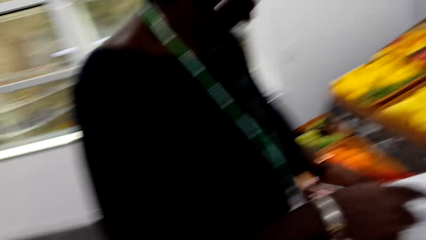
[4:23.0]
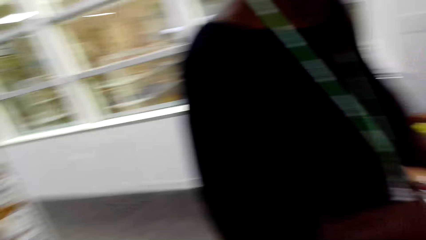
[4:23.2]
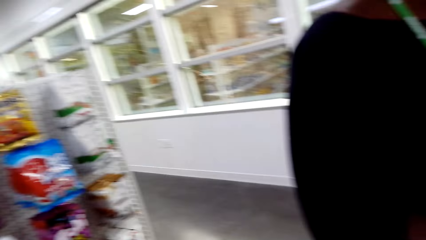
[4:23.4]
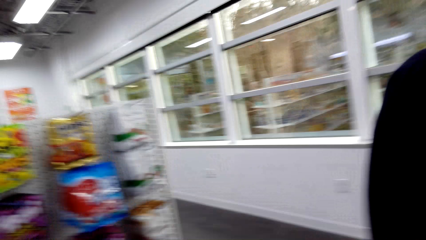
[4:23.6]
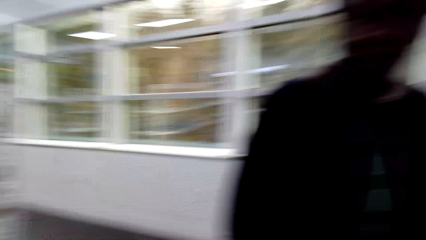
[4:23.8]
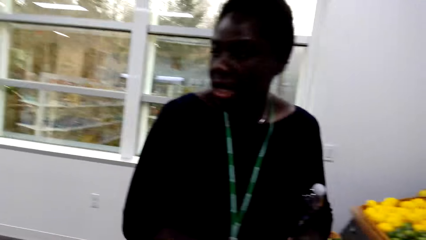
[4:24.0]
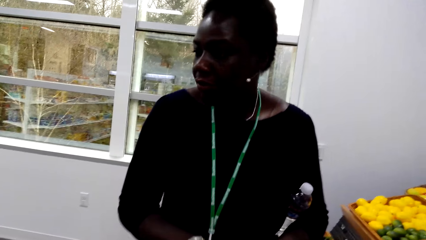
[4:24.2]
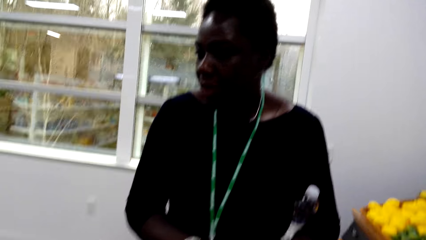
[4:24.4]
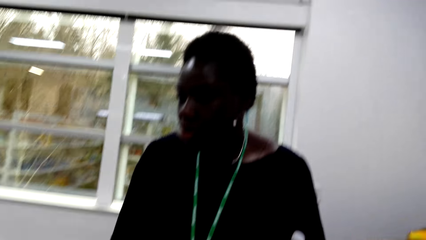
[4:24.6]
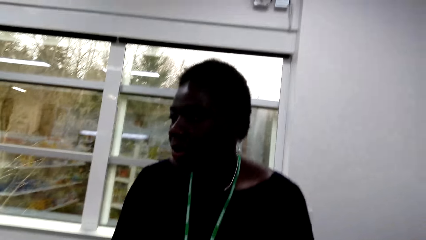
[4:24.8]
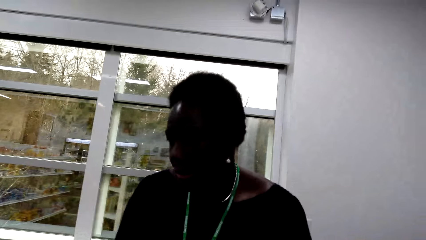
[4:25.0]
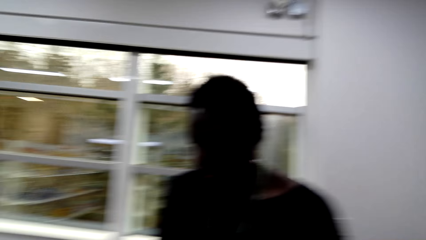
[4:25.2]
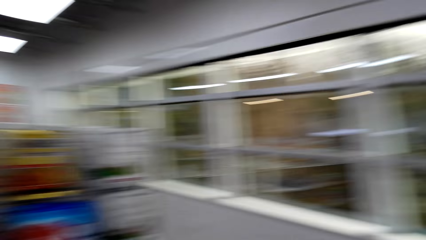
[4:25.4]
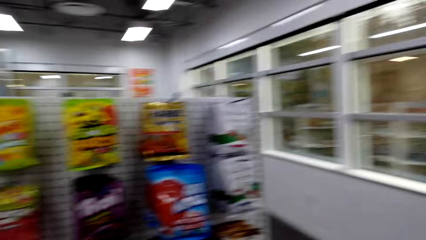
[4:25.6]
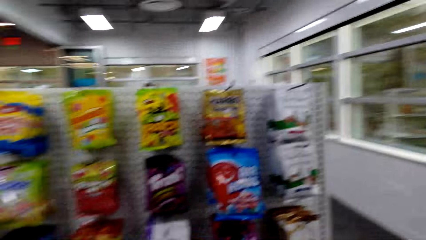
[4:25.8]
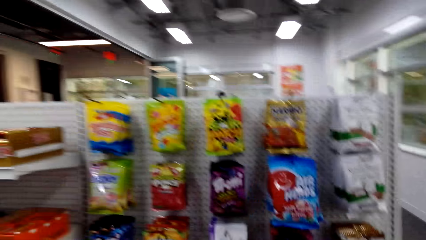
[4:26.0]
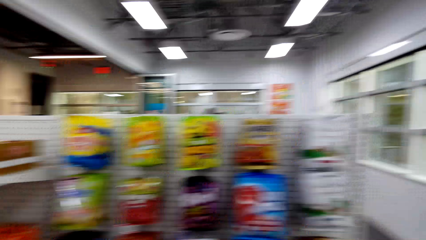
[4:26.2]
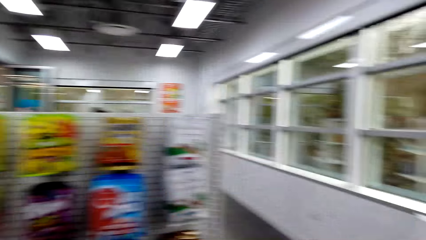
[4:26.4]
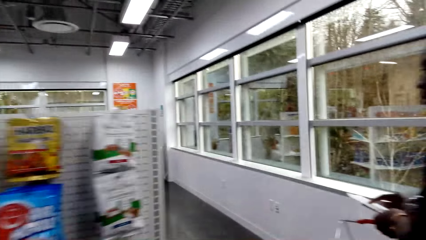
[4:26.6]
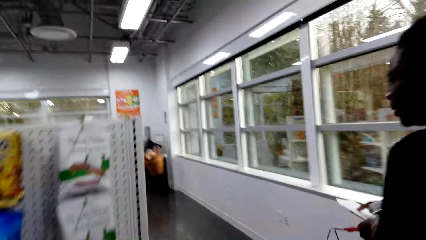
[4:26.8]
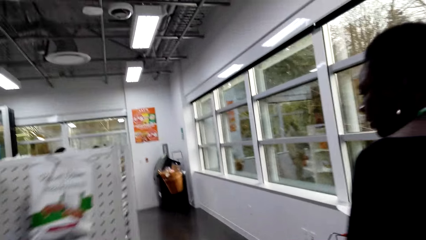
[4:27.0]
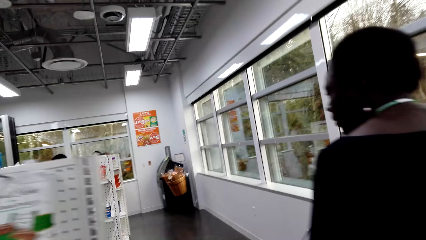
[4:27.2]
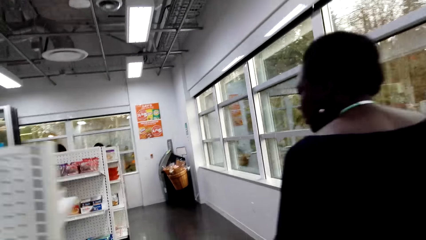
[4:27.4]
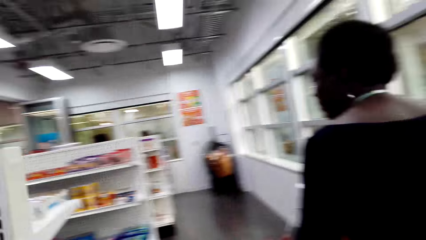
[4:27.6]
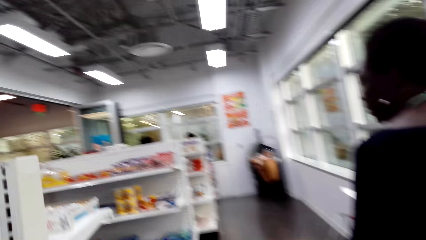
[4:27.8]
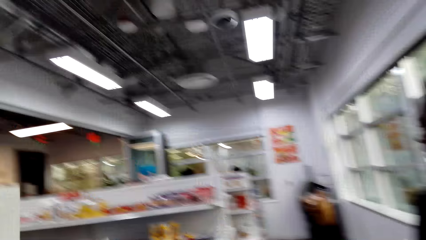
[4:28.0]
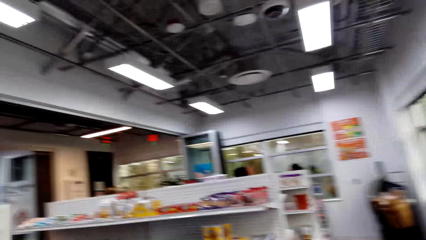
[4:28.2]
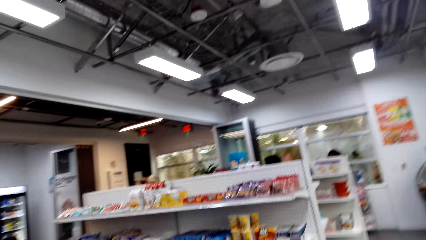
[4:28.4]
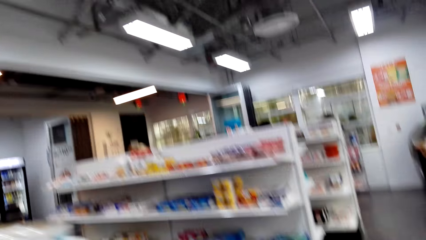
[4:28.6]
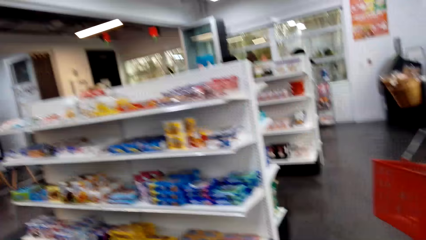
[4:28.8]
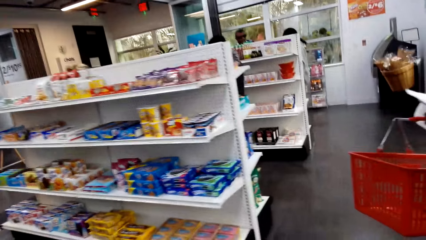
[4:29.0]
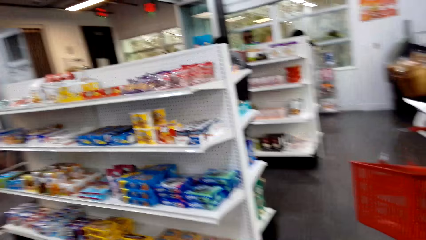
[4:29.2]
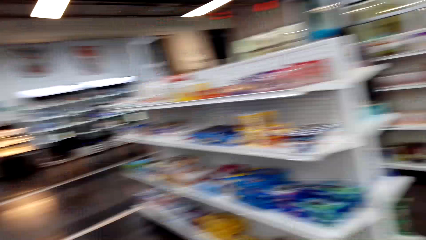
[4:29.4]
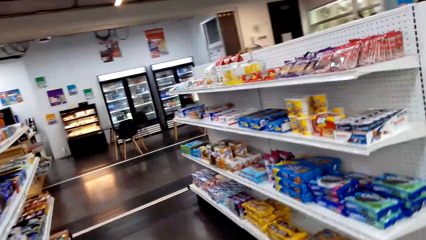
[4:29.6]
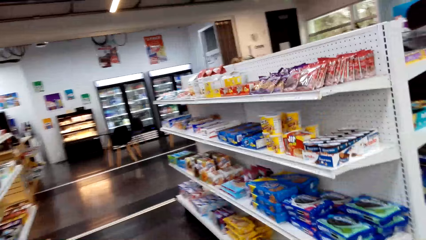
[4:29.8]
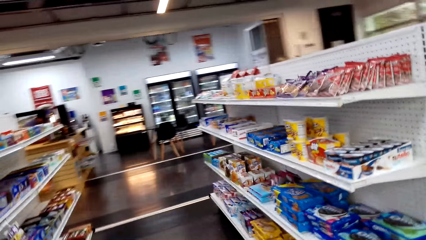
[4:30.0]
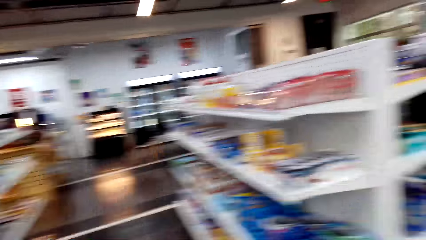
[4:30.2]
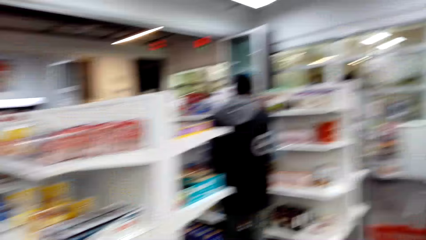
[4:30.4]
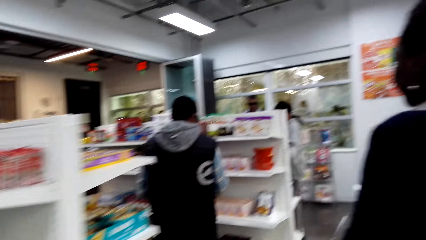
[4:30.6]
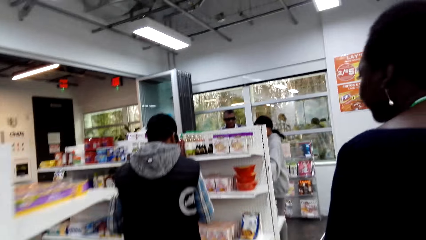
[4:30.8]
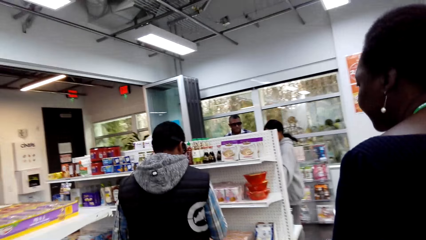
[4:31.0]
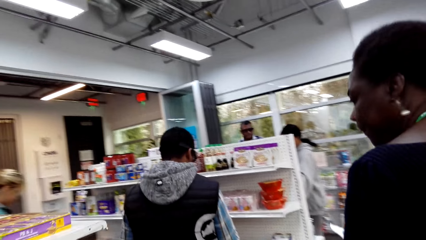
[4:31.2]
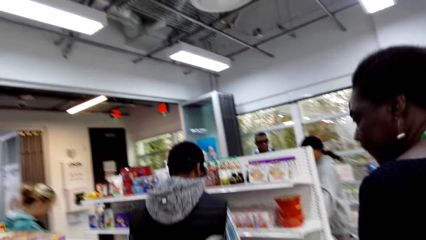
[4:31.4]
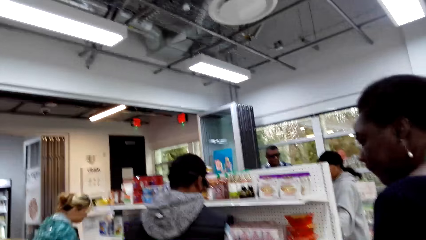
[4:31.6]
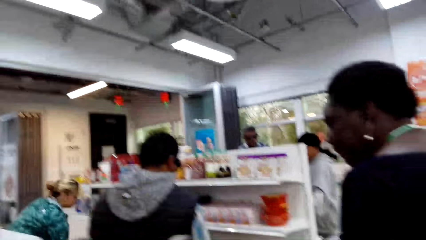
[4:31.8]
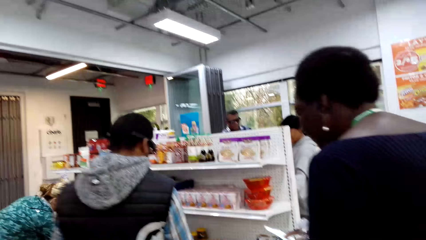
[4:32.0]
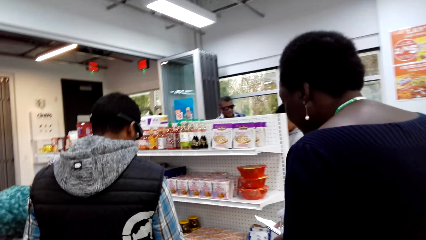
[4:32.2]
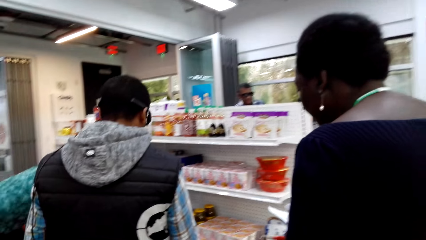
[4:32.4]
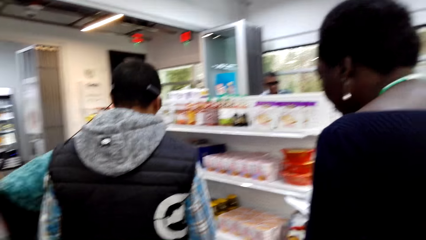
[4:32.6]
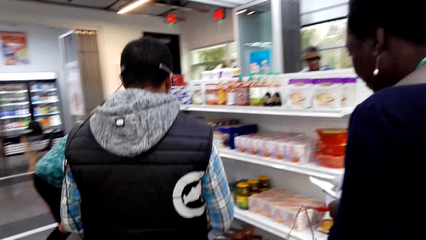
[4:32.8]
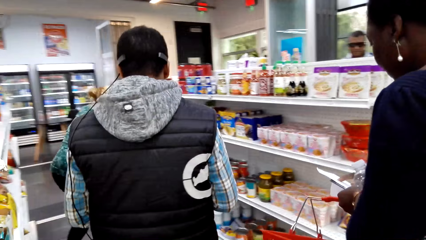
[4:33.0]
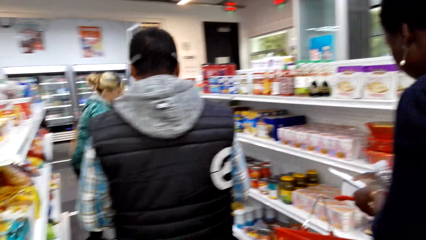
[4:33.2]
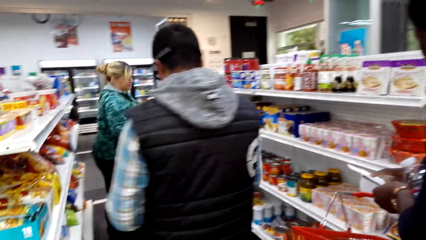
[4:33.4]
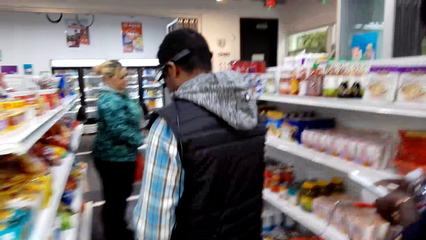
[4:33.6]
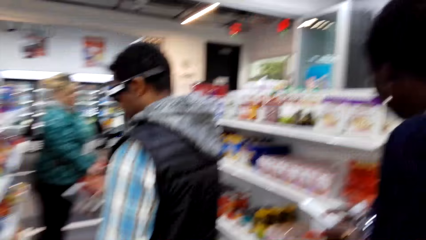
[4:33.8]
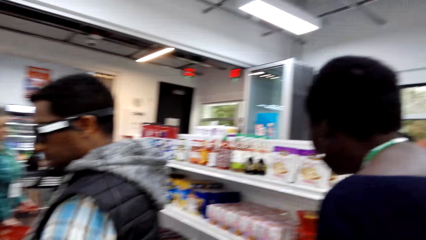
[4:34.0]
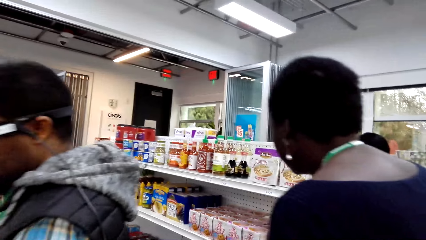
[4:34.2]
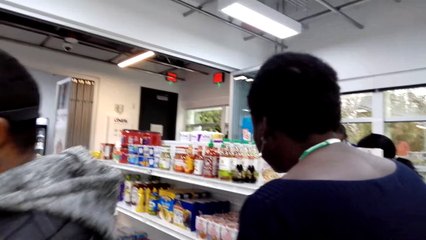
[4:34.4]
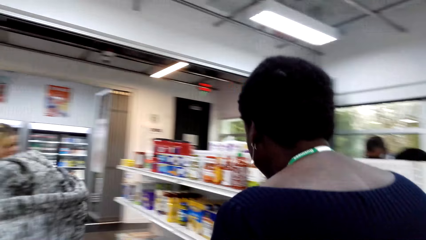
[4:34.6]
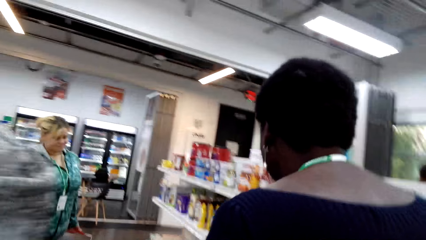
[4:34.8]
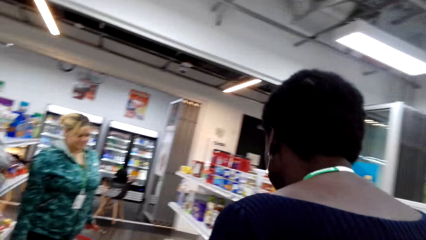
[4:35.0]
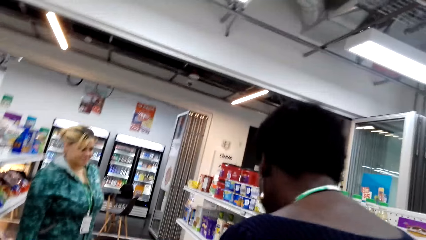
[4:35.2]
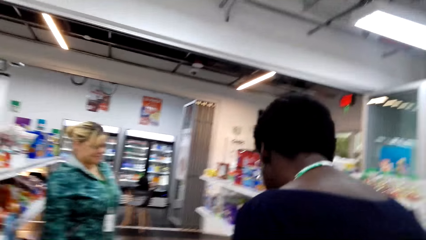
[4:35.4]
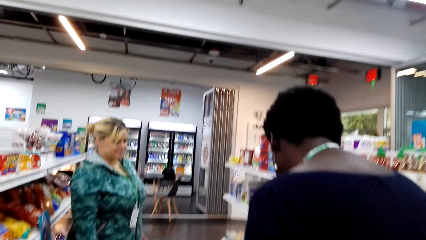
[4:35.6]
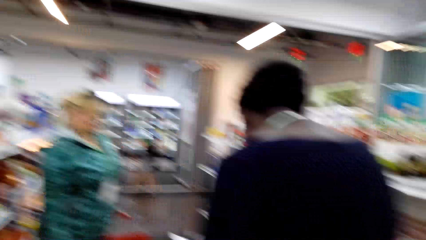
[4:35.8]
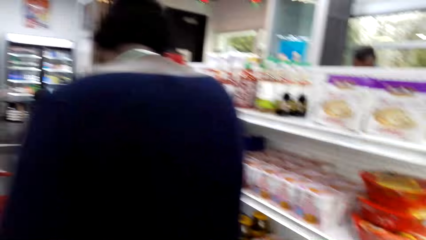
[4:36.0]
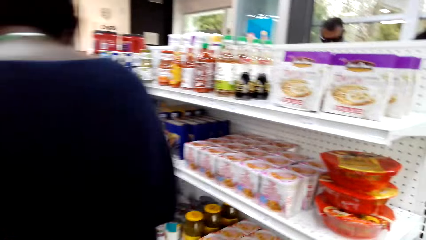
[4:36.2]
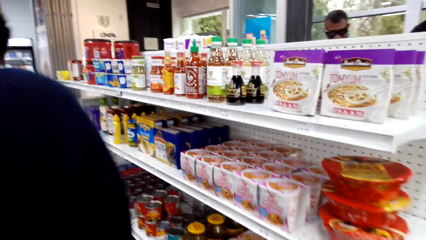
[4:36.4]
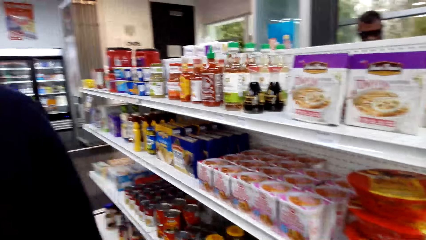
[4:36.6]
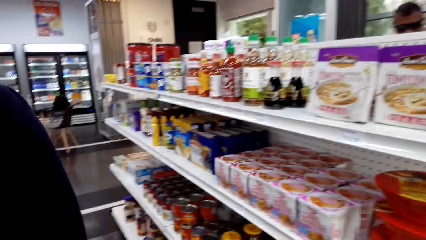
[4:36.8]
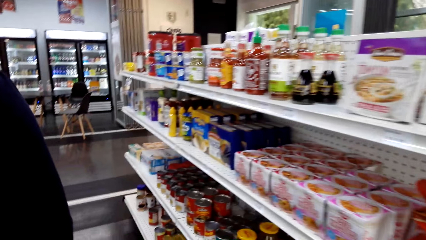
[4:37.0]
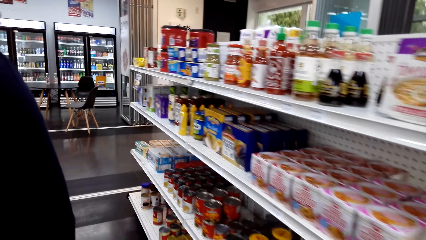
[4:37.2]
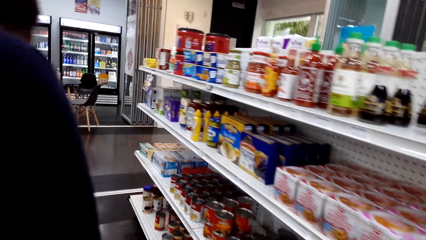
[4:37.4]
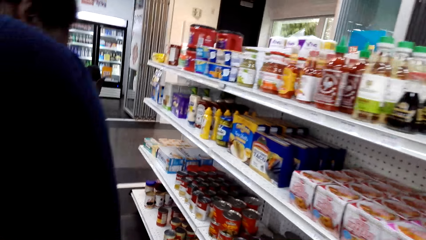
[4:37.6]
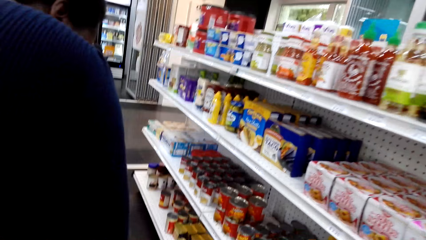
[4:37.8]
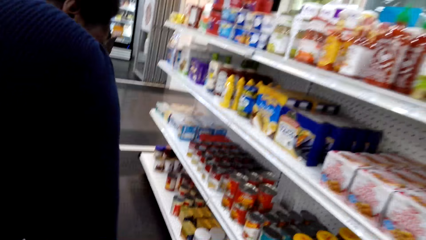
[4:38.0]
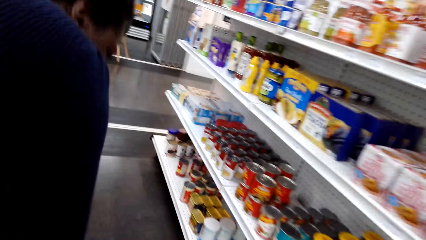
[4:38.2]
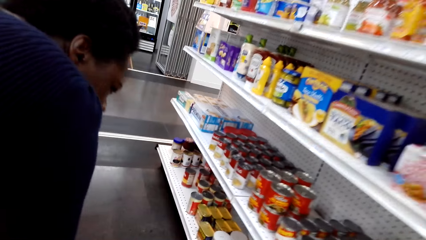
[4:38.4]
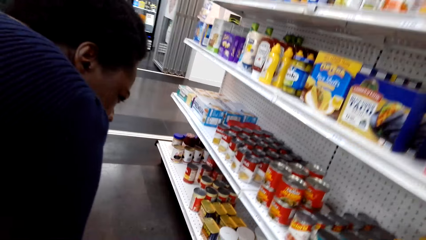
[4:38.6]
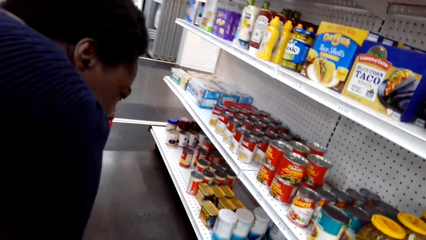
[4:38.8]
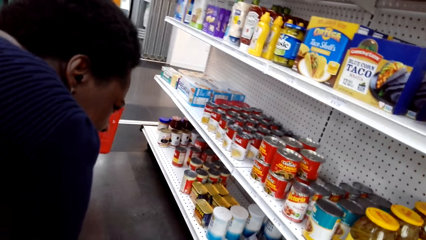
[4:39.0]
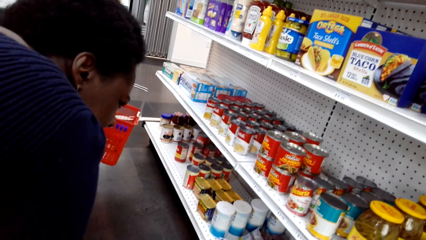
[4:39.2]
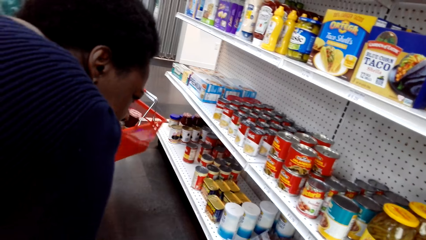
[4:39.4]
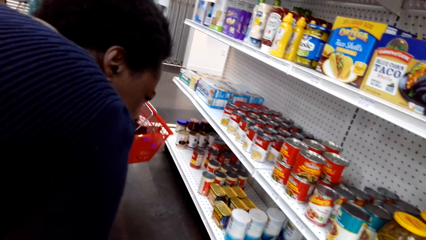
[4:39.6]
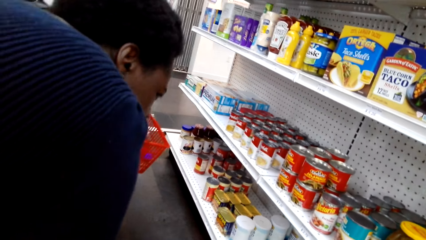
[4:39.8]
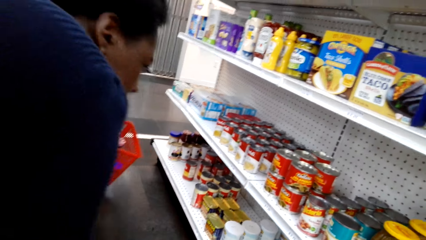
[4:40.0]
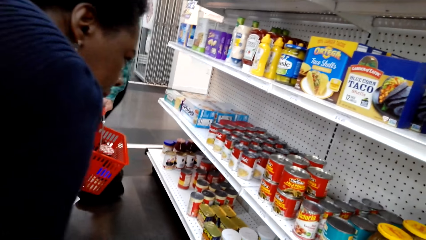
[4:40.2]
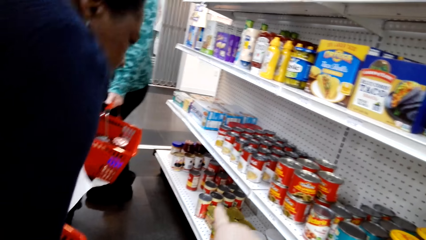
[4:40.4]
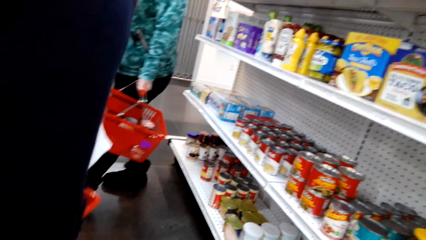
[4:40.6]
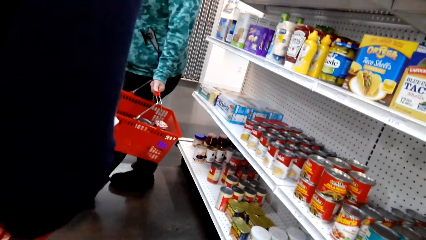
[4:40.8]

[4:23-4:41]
The camera wearer looks around the supermarket. They walk around the supermarket. They look at the items on the shelf. They turn around. They walk in the supermarket. A woman looks at the items on the shelf.
